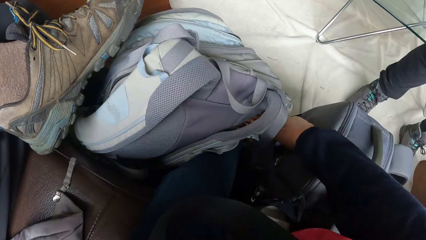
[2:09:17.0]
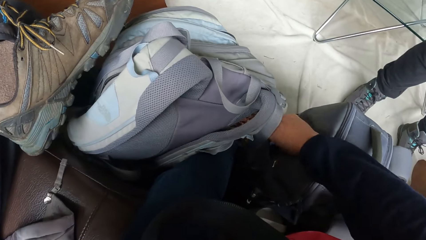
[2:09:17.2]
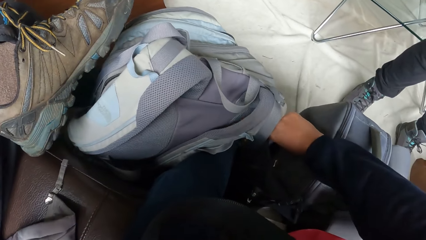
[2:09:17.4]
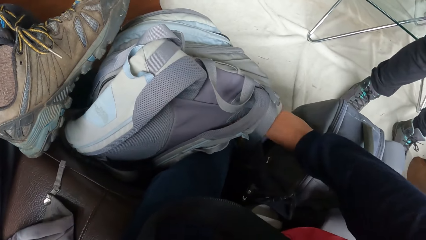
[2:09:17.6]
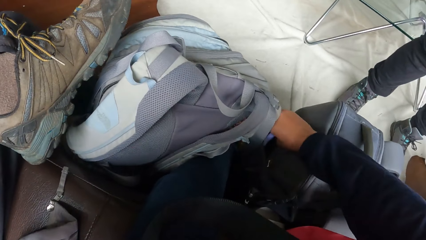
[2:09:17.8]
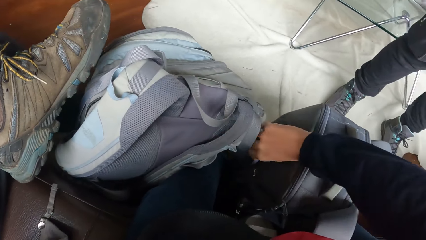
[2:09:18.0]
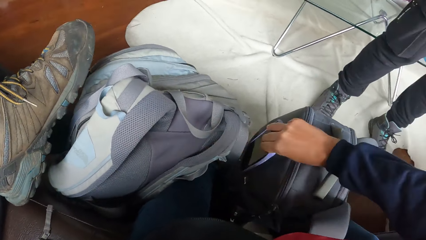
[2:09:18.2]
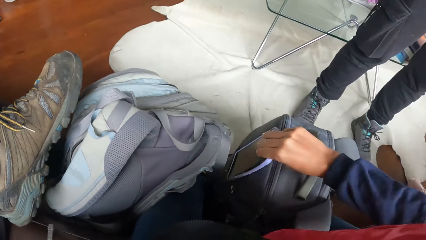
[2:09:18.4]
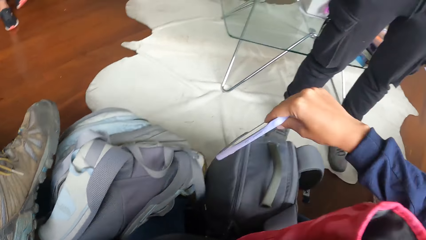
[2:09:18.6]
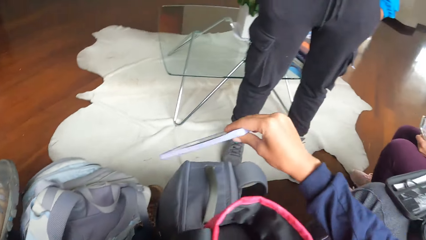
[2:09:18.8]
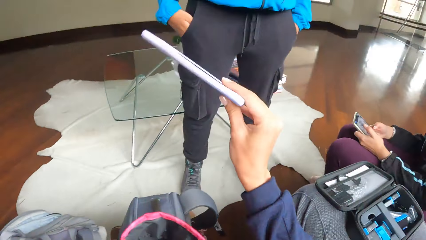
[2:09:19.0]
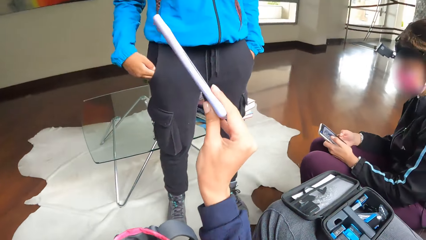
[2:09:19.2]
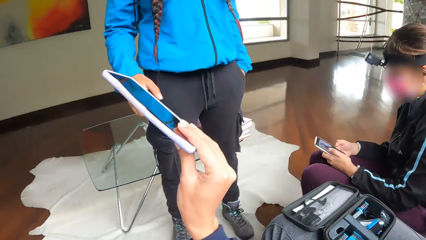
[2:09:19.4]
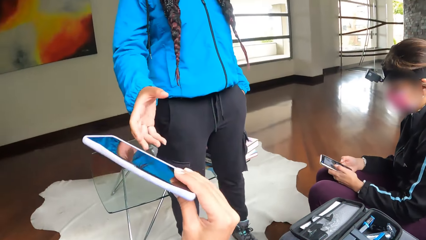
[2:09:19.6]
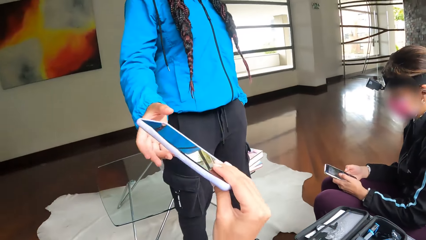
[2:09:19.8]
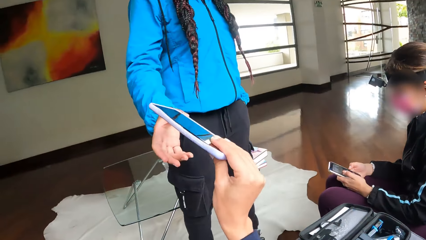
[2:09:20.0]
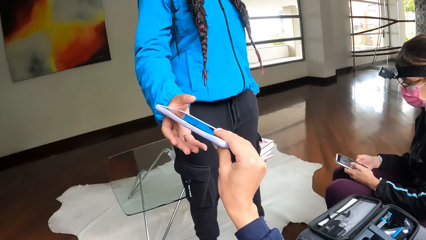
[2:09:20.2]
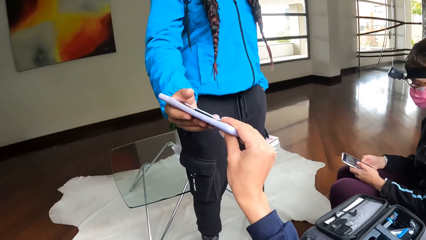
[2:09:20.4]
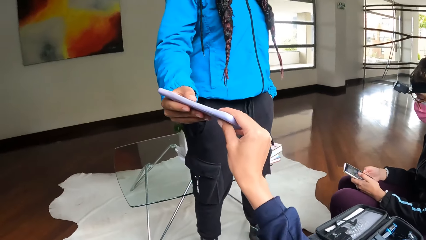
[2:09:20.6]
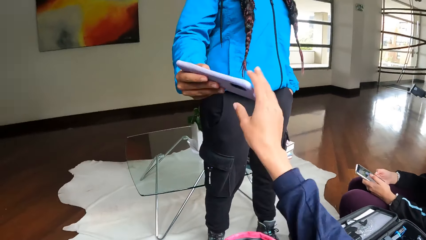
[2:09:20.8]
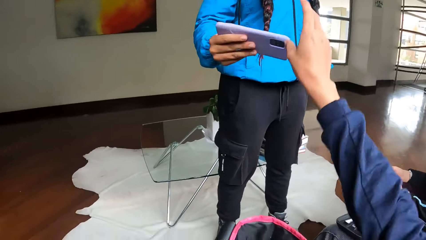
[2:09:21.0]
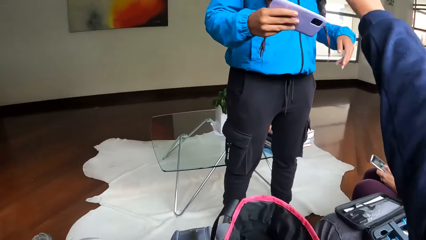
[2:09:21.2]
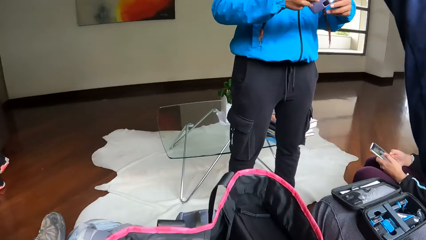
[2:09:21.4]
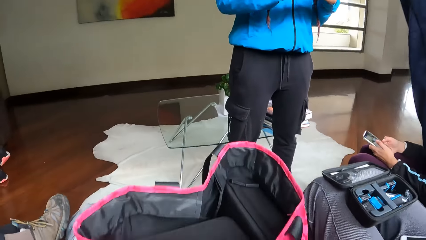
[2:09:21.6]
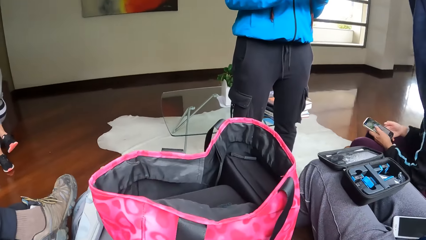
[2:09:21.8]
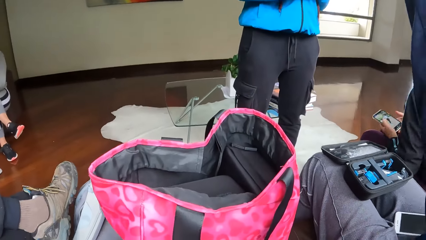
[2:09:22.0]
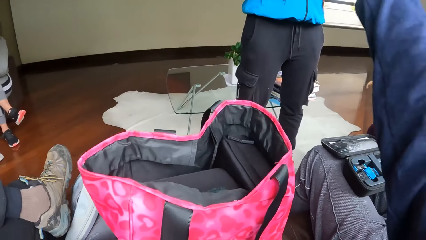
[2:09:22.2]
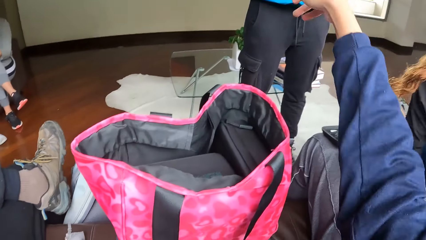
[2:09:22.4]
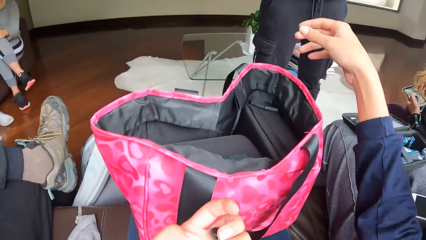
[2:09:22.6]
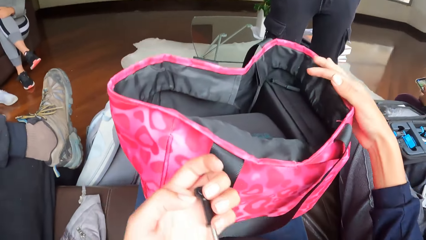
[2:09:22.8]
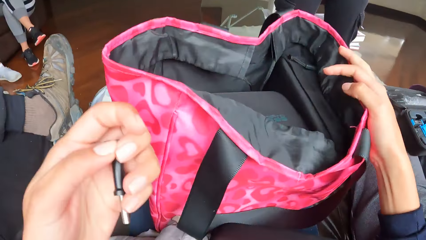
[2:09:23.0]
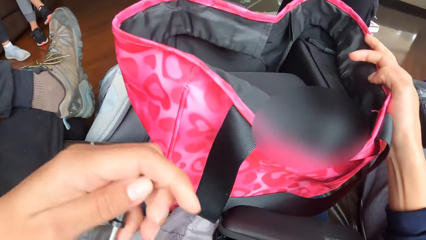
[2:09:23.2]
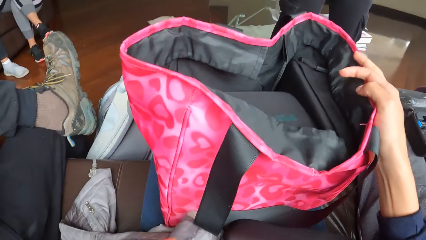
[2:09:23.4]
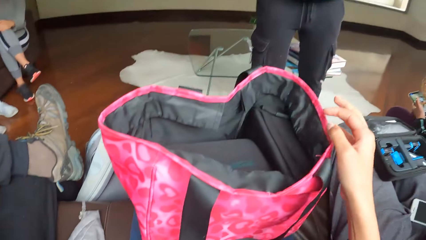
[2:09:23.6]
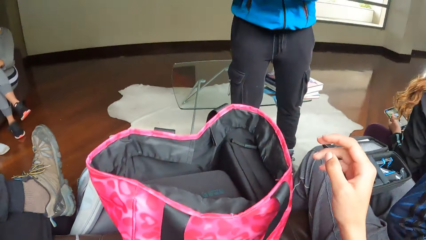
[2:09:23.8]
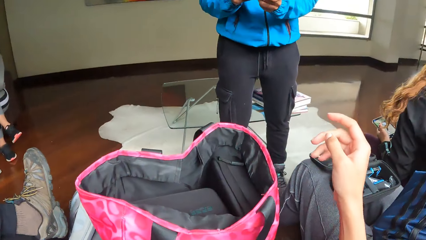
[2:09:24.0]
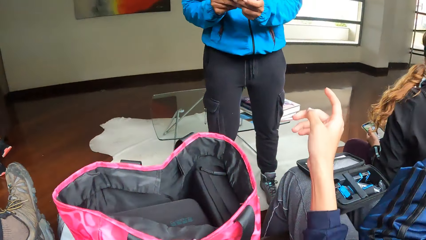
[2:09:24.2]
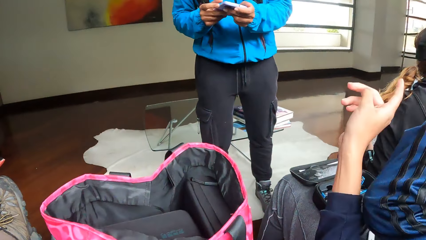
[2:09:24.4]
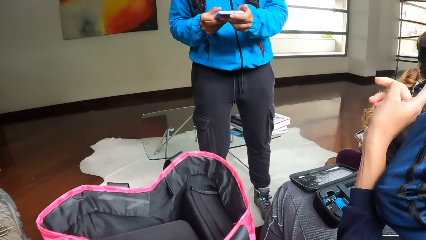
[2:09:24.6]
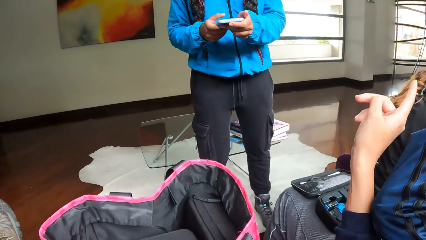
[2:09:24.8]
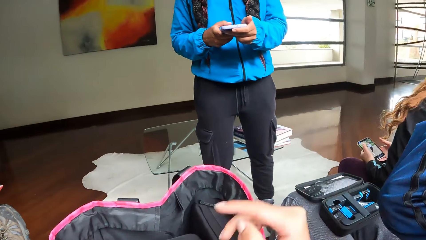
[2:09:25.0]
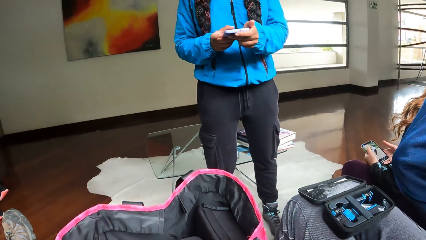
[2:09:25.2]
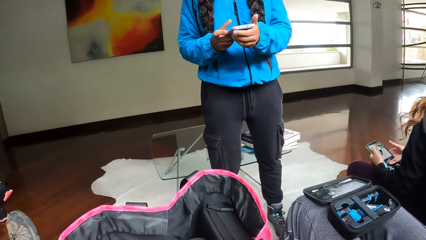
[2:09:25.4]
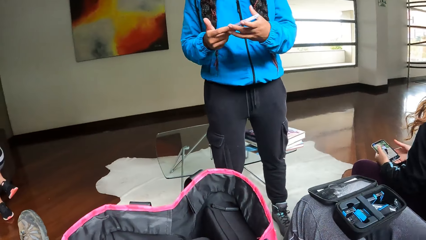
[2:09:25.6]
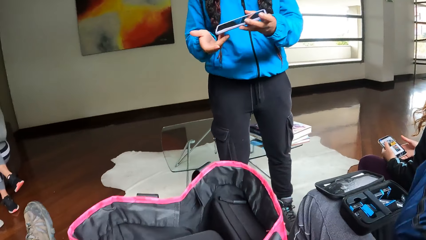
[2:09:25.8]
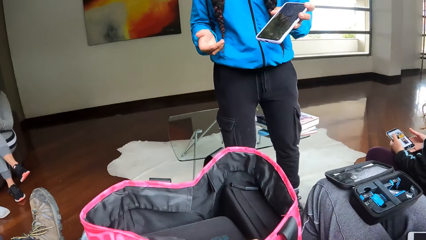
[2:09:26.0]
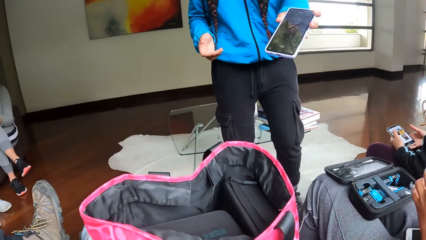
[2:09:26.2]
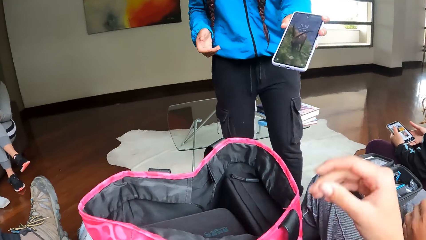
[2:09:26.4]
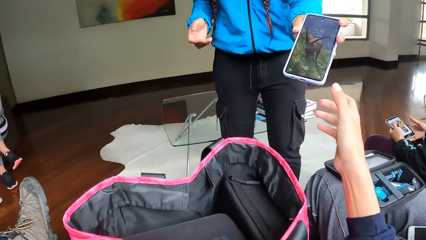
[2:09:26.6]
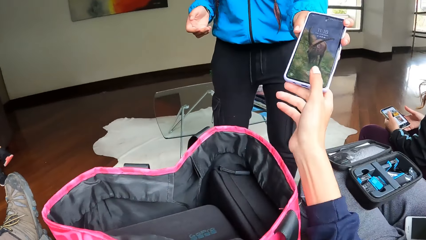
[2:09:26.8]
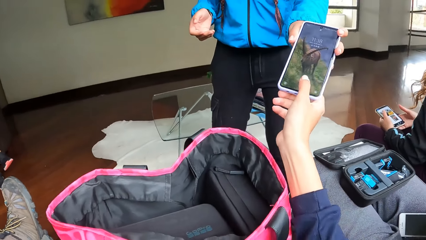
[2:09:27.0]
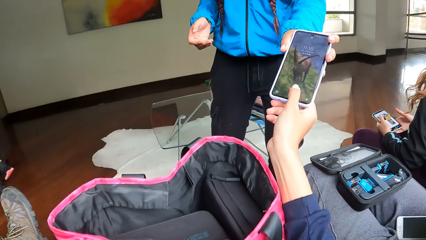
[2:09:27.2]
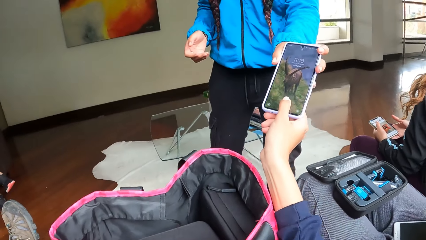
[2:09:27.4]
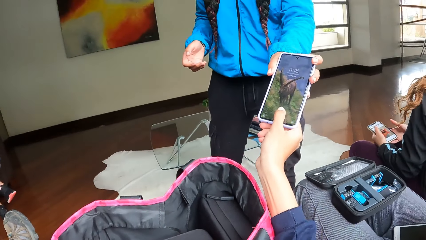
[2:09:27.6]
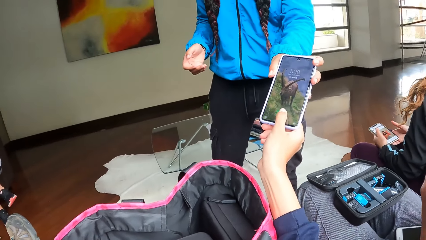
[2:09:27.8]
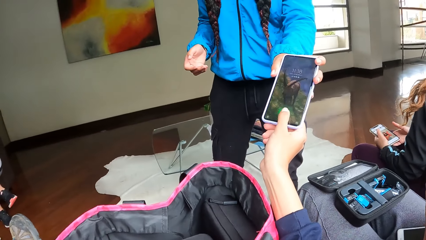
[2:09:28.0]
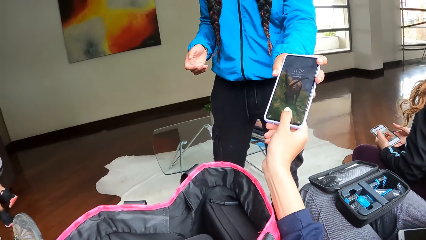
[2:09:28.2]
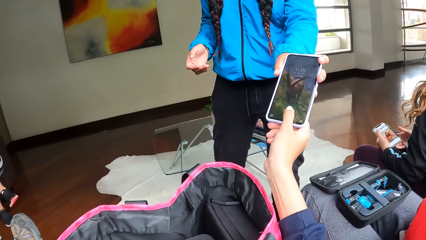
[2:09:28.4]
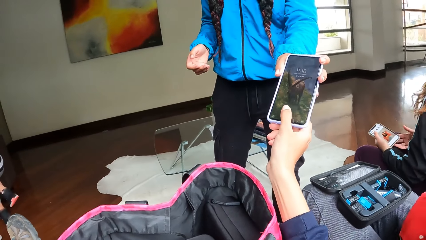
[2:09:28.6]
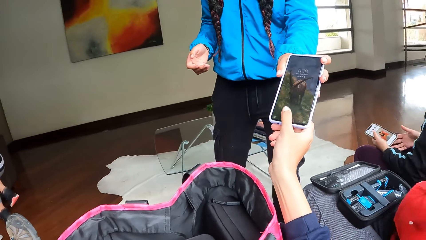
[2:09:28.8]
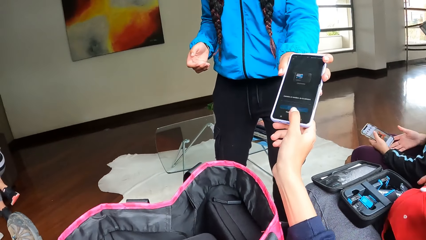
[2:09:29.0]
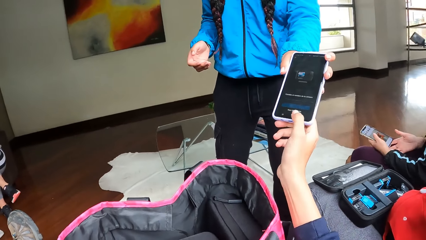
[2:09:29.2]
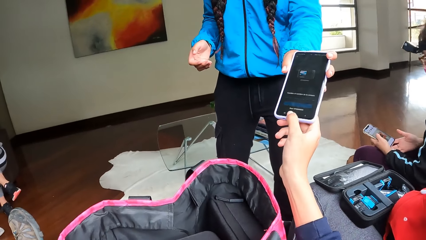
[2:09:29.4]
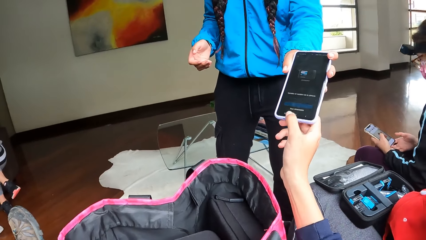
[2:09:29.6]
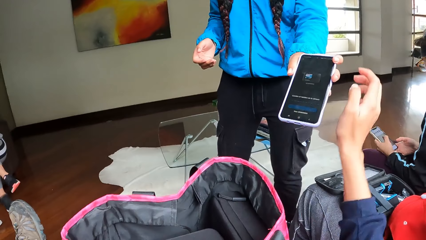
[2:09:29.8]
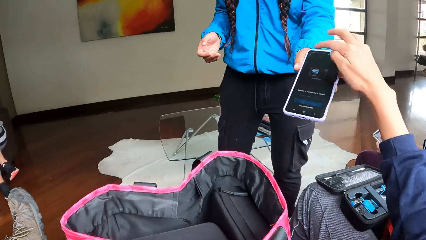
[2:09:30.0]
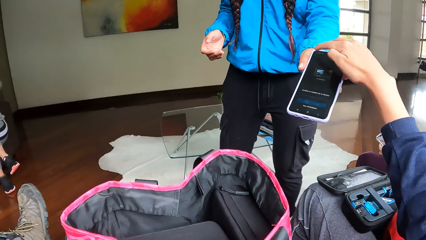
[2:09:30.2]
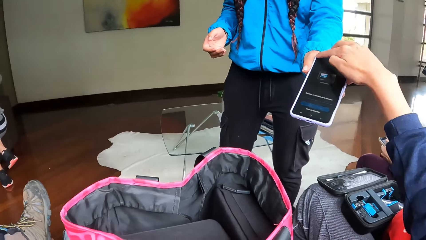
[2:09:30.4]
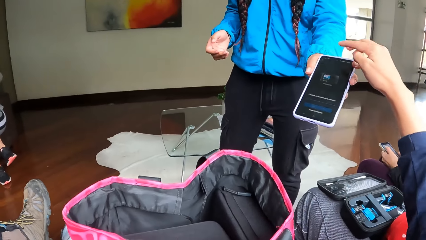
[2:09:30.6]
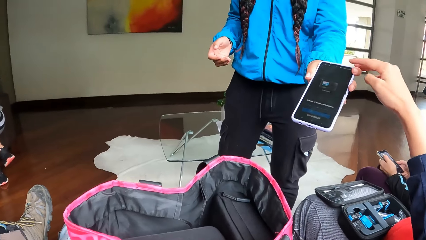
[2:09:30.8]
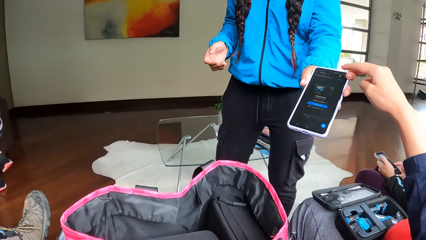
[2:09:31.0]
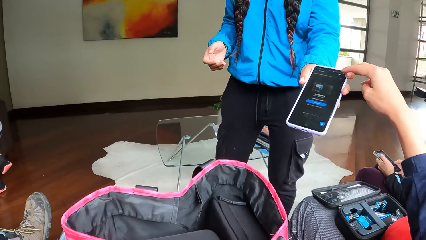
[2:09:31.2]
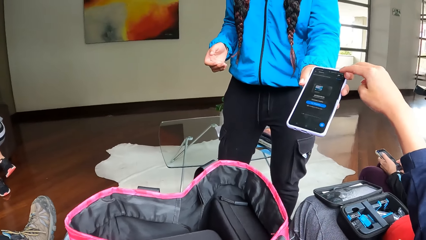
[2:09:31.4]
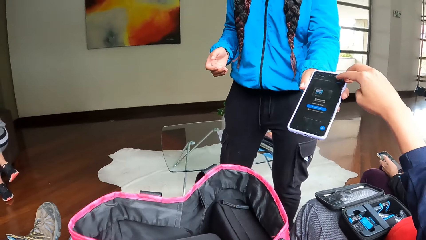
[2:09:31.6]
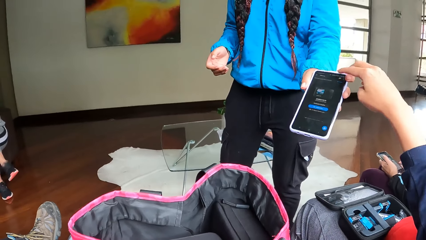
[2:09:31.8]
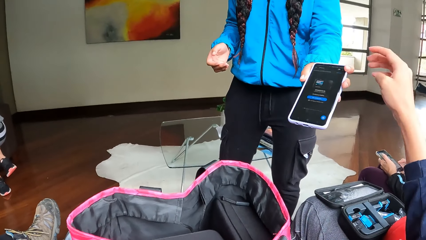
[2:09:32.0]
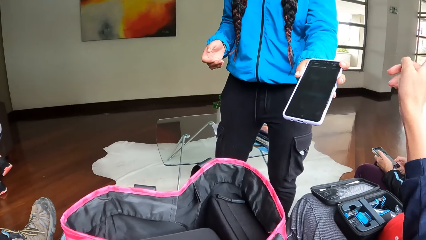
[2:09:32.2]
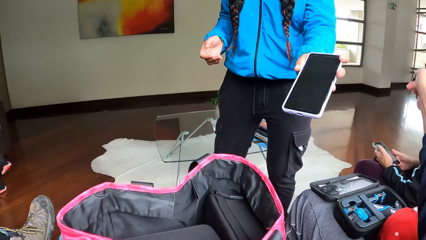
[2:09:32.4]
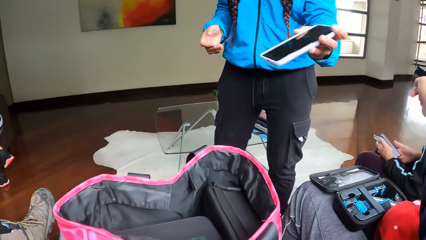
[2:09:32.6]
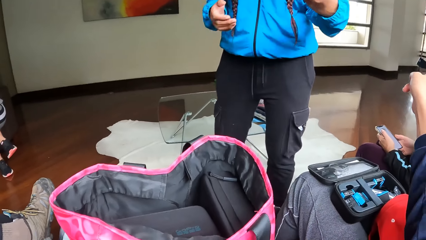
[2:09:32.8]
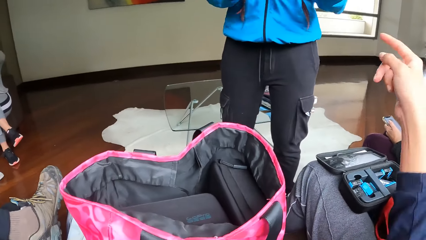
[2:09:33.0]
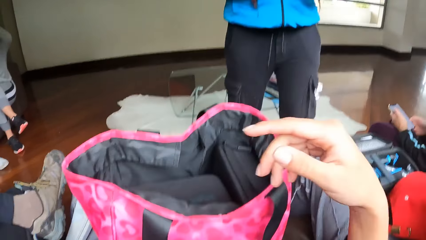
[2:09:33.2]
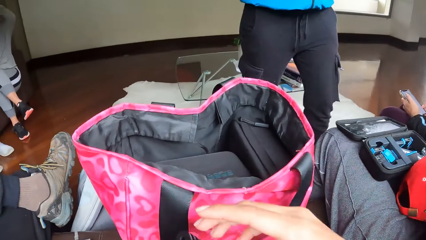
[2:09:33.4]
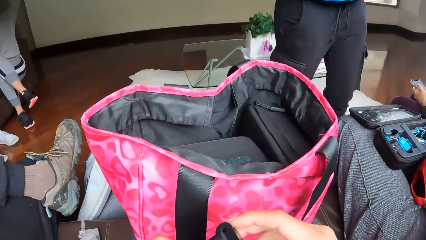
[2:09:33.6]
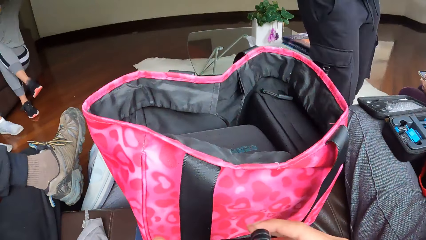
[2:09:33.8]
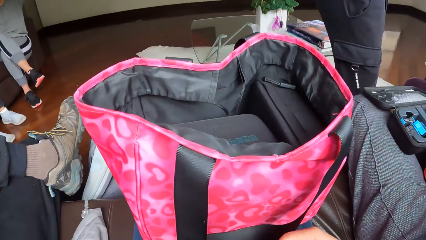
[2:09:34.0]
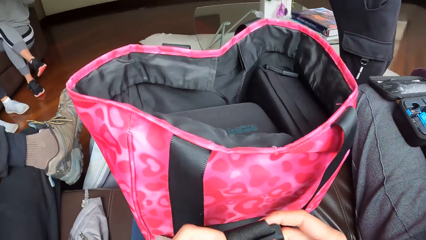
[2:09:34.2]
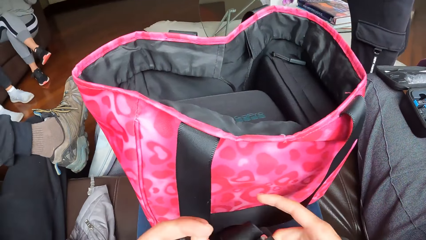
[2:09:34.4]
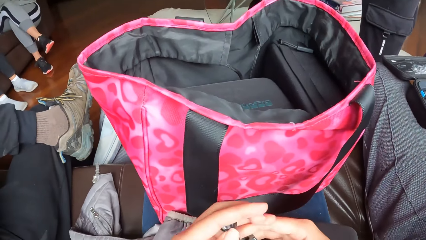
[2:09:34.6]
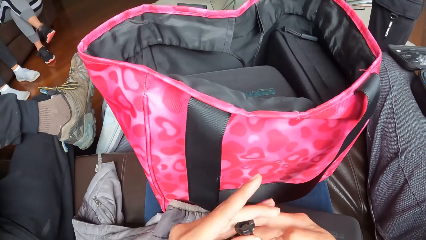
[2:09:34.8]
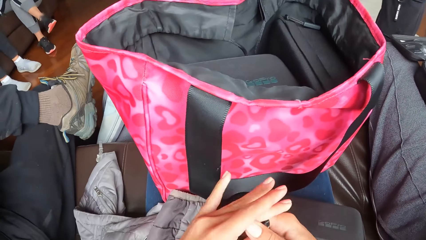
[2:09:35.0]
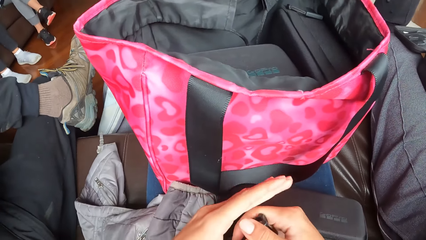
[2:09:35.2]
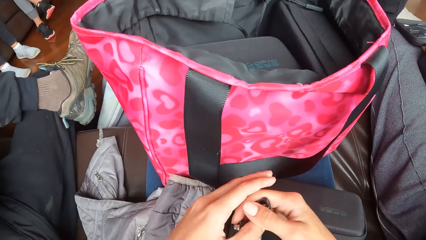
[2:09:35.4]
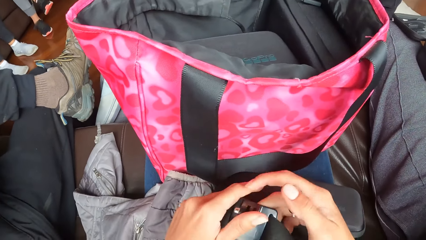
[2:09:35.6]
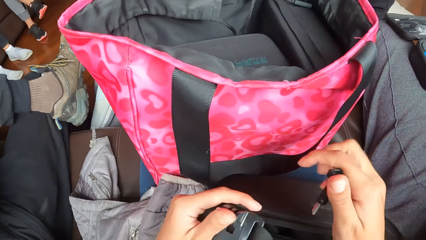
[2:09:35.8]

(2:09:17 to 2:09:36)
The camera wearer picks up a phone from the front pocket of the bag on the floor with her right hand. She passes the phone in her right hand to the woman's right hand. She makes gestures with her hand. The woman uses the phone with both hands. The camera wearer uses the phone in the woman's left hand with her right hand. The woman stretches the phone to the camera wearer. The camera wearer touches the phone by hand. She makes gestures with her hand. She passes the knob in her left hand to her right hand.
